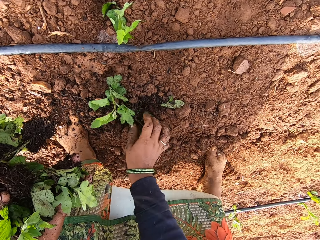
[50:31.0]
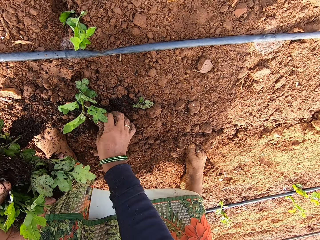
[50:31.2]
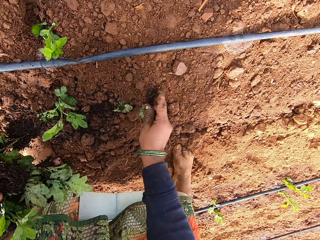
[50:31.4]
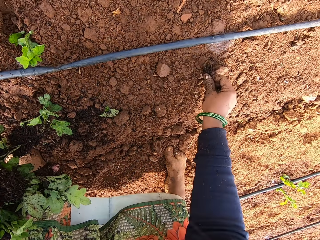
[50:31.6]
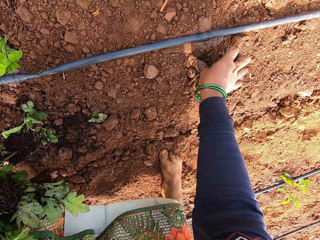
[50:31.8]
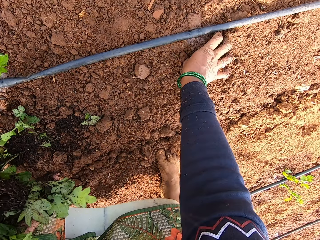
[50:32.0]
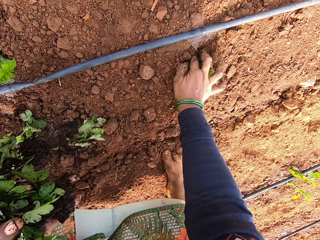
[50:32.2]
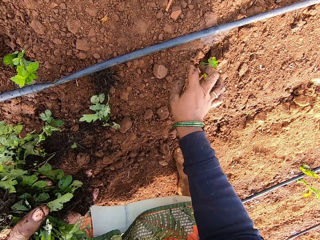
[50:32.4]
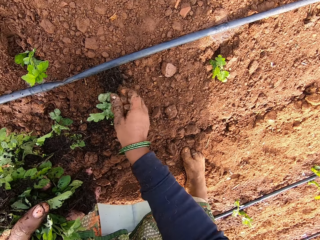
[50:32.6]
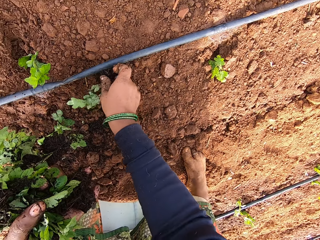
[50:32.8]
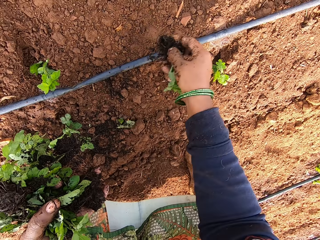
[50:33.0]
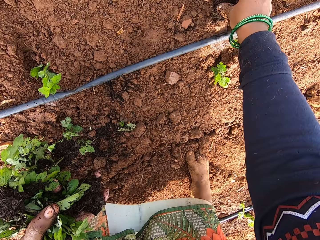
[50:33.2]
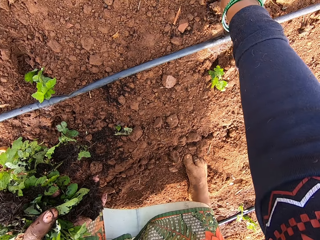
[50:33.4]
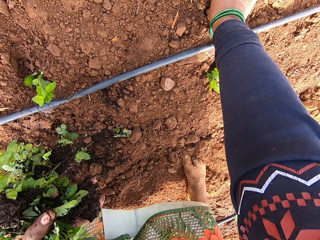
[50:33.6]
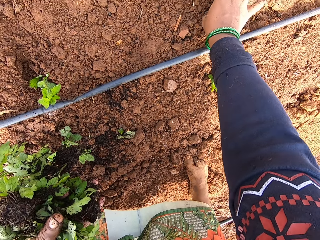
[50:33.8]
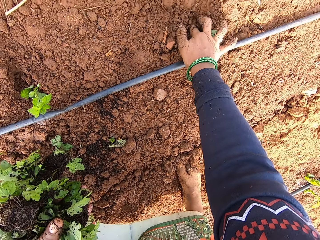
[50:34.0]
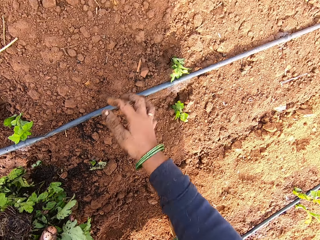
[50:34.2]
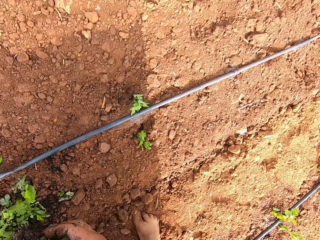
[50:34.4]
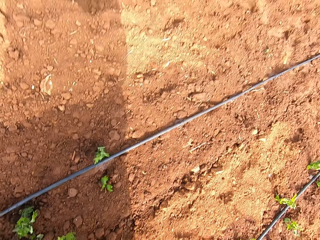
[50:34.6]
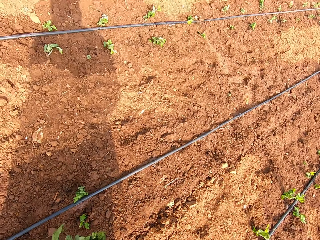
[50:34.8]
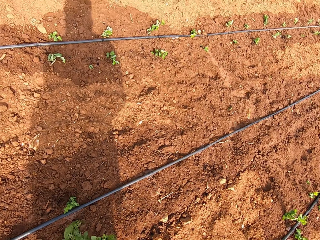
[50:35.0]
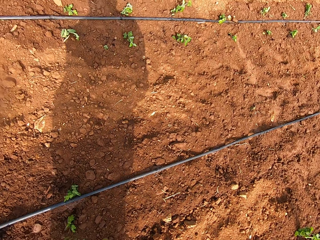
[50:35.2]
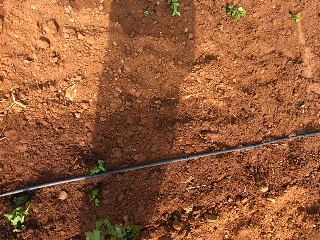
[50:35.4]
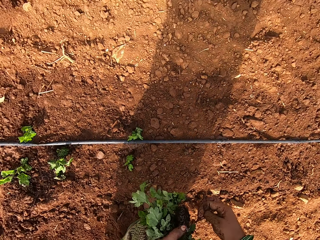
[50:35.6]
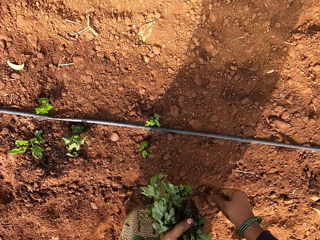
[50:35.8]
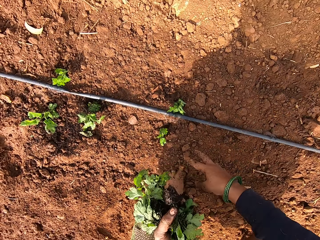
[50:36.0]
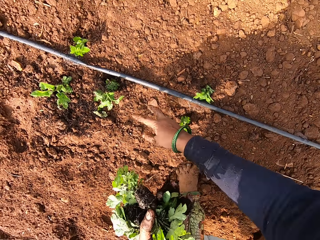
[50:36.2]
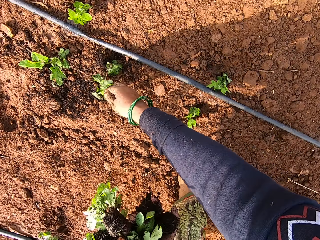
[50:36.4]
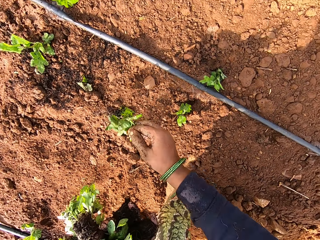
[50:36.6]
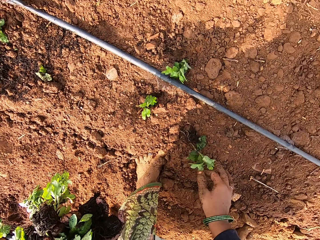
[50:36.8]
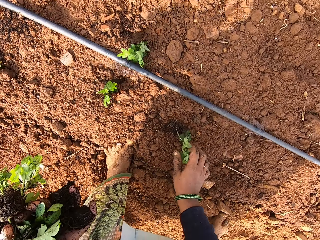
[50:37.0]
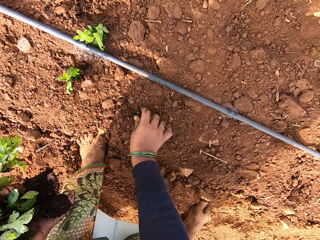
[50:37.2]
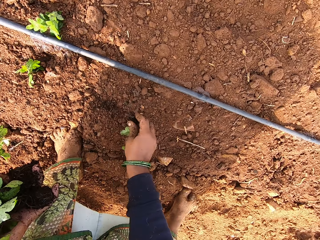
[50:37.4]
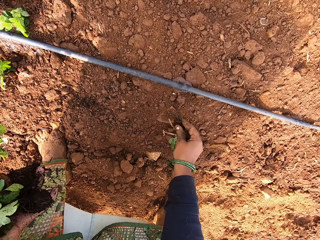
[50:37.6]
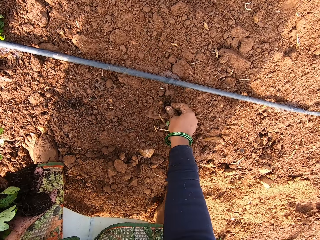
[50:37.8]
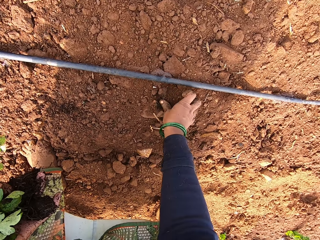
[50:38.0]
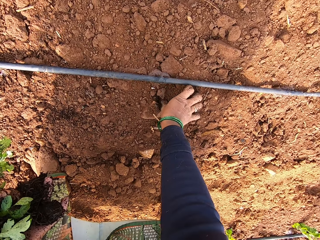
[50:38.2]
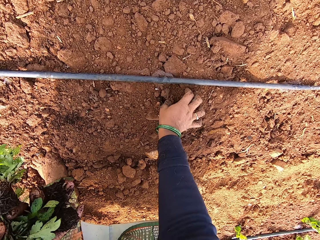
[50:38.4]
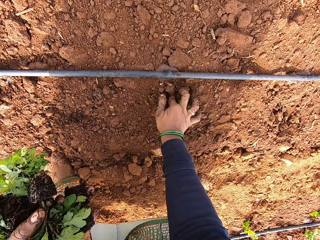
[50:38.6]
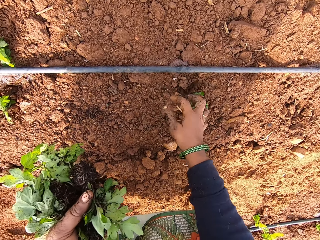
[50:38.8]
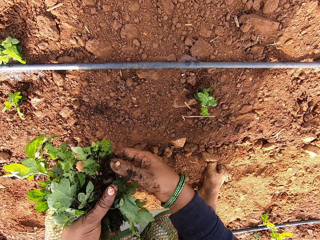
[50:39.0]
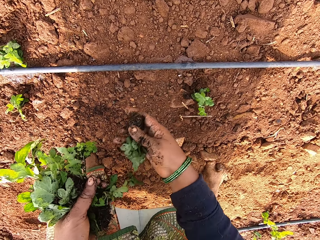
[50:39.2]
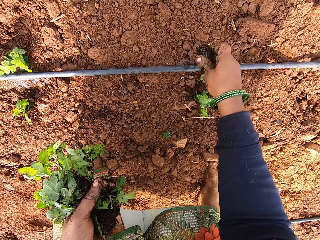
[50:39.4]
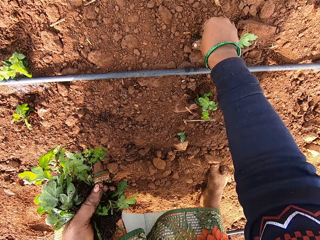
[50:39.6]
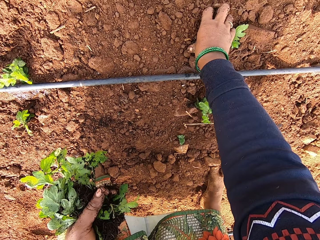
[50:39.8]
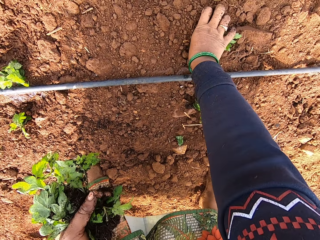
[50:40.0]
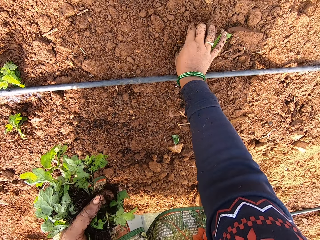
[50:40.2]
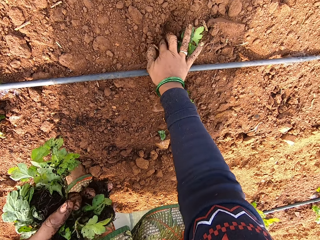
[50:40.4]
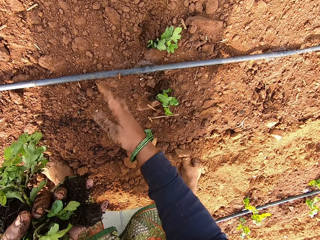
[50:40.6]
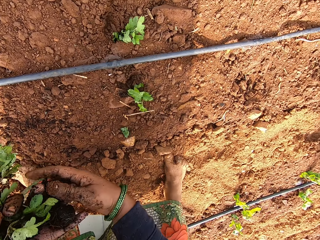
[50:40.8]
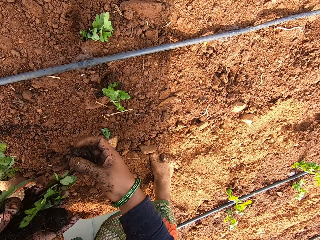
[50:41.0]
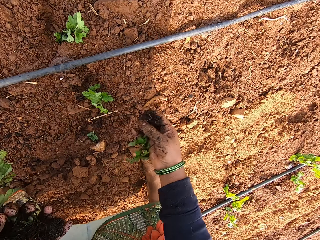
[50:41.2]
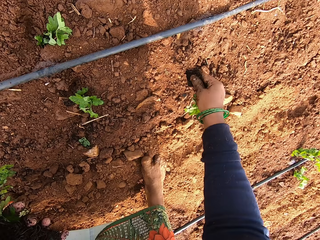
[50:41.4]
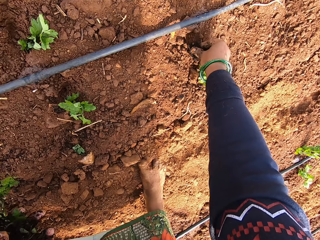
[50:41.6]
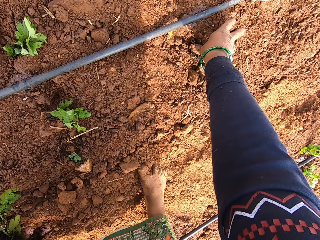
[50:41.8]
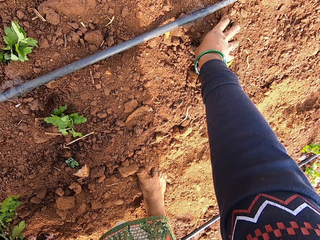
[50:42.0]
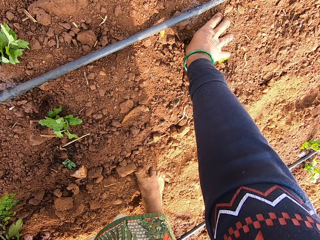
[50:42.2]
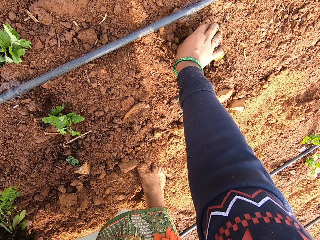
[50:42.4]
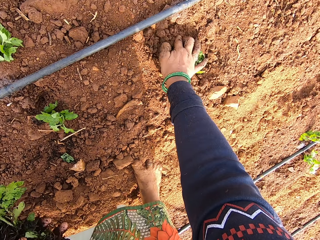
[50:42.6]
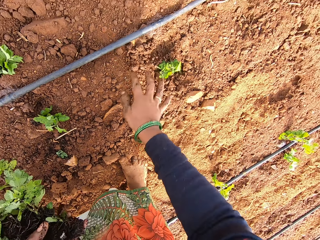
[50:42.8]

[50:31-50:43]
The camera wearer takes the seedling. They plant the seedling in the ground. They take the seedling. They plant the seedling in the ground. They take the seedling. They plant the seedling in the ground. They take the seedling. They plant the seedling in the ground.

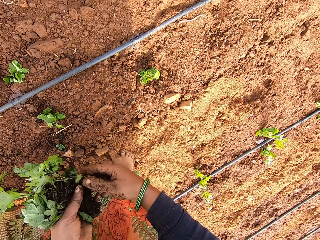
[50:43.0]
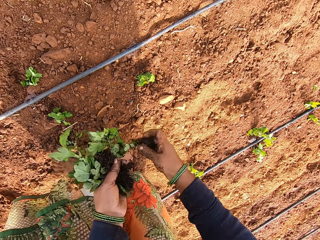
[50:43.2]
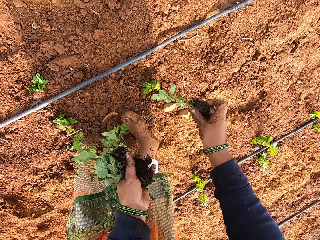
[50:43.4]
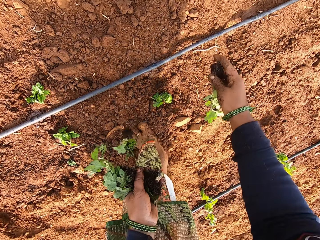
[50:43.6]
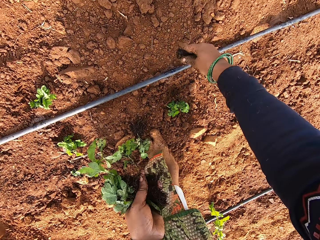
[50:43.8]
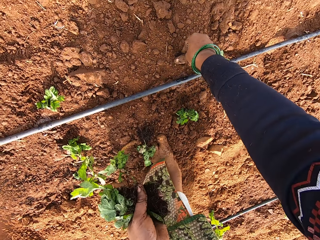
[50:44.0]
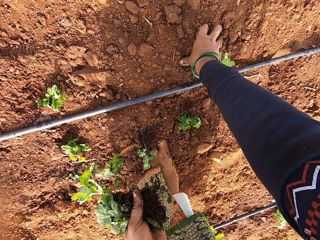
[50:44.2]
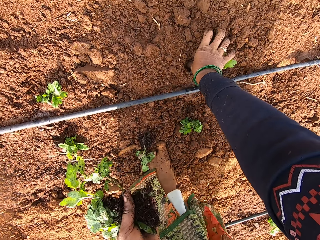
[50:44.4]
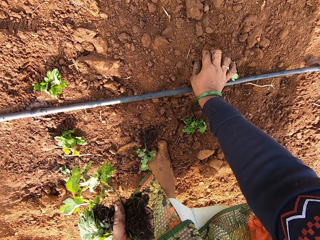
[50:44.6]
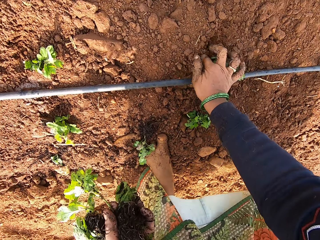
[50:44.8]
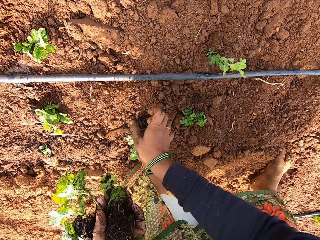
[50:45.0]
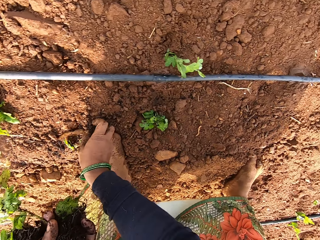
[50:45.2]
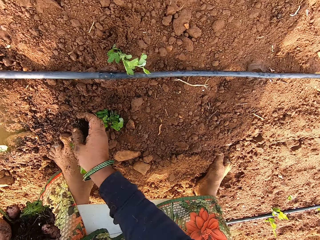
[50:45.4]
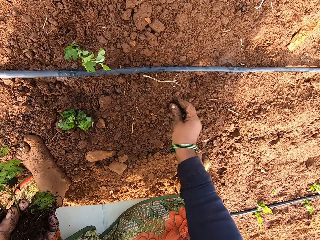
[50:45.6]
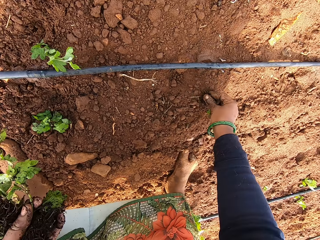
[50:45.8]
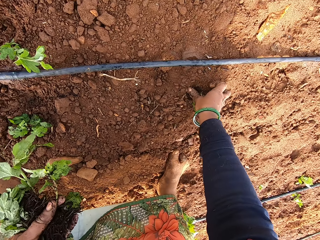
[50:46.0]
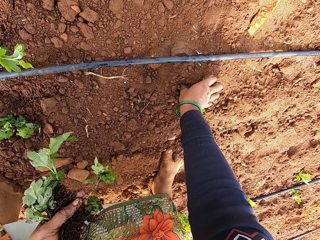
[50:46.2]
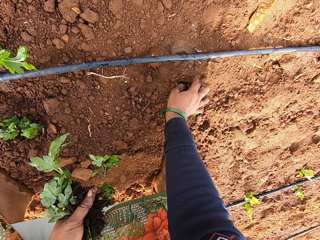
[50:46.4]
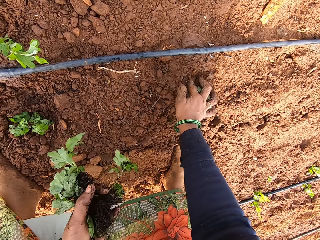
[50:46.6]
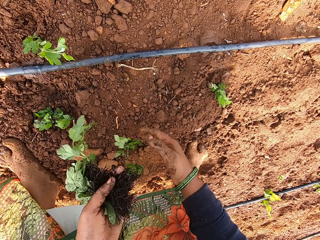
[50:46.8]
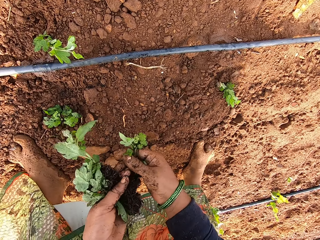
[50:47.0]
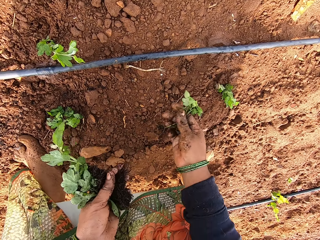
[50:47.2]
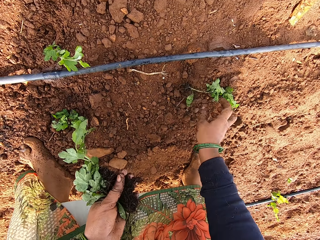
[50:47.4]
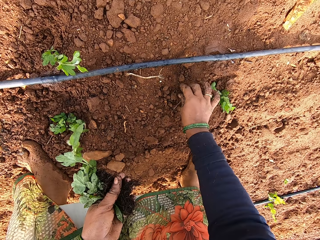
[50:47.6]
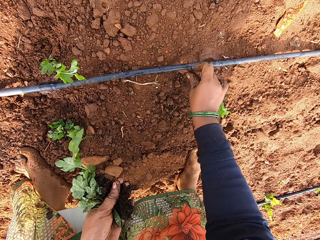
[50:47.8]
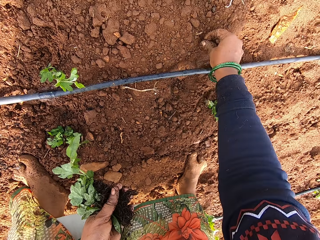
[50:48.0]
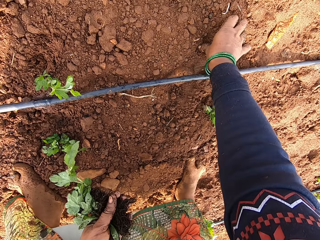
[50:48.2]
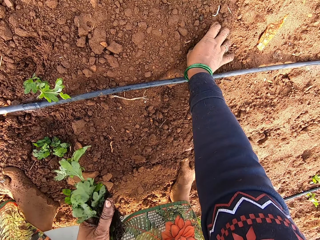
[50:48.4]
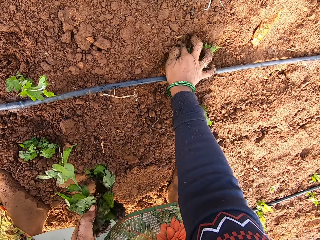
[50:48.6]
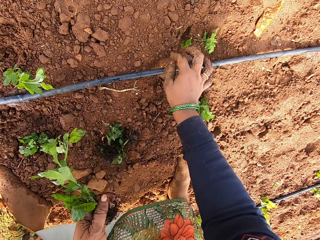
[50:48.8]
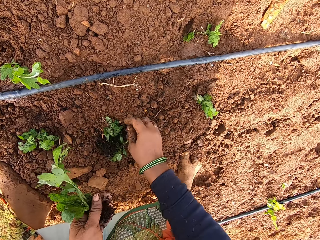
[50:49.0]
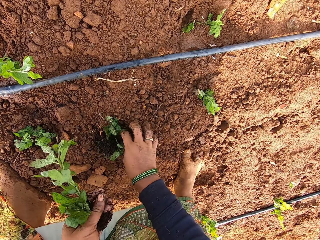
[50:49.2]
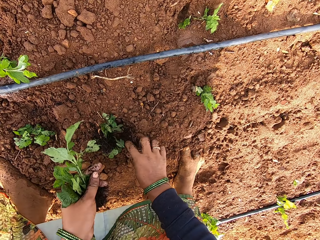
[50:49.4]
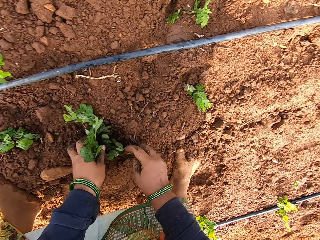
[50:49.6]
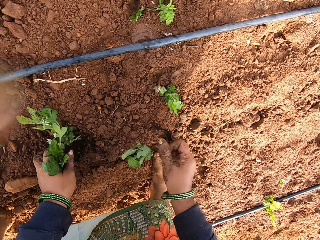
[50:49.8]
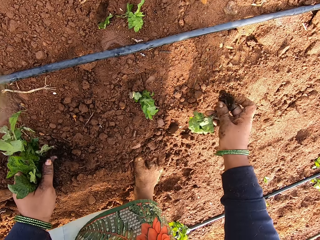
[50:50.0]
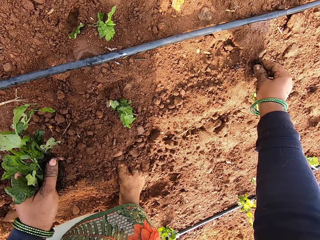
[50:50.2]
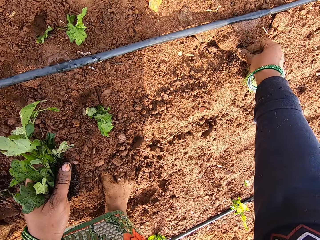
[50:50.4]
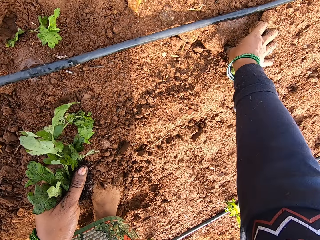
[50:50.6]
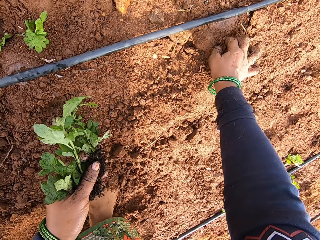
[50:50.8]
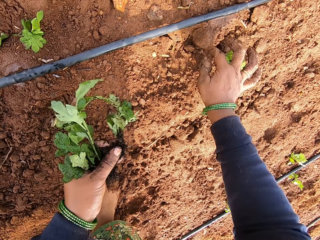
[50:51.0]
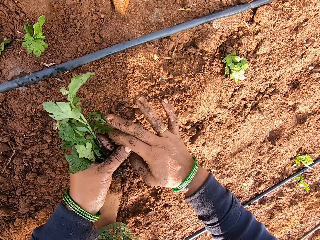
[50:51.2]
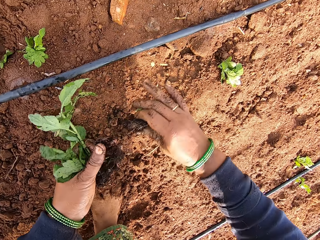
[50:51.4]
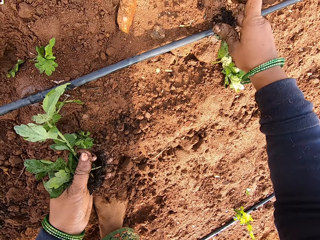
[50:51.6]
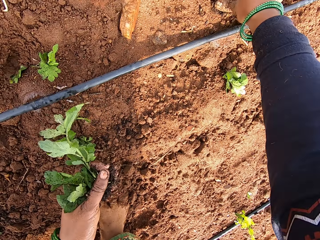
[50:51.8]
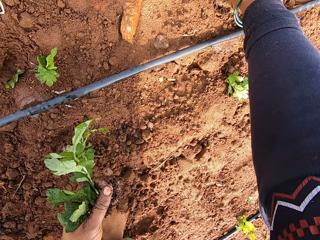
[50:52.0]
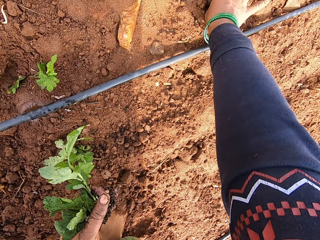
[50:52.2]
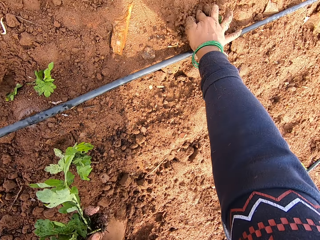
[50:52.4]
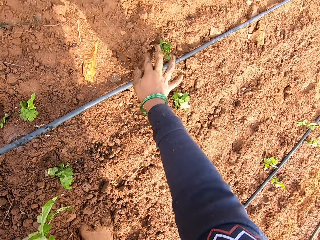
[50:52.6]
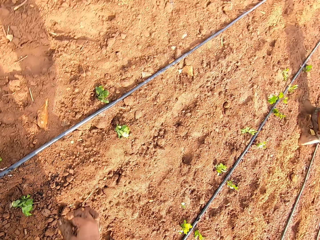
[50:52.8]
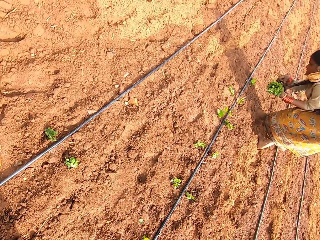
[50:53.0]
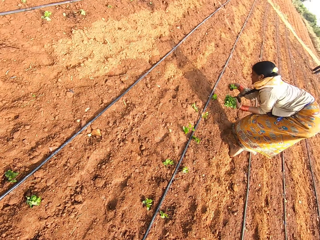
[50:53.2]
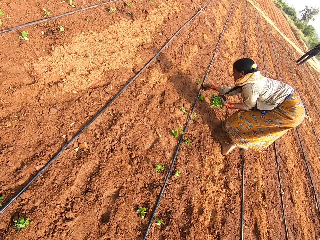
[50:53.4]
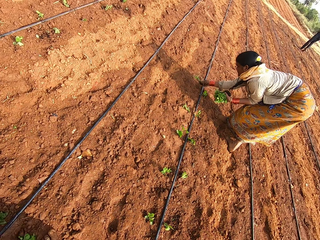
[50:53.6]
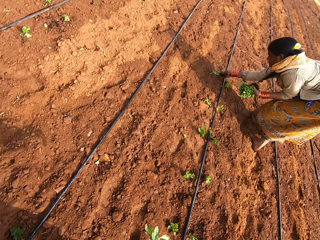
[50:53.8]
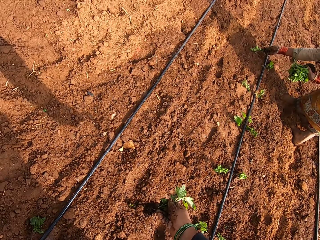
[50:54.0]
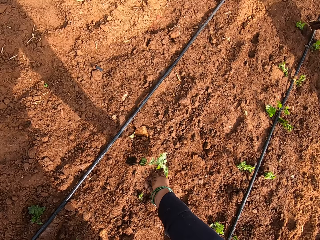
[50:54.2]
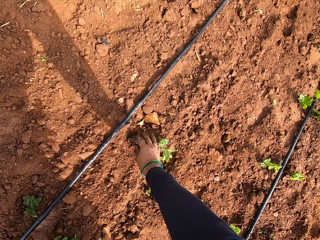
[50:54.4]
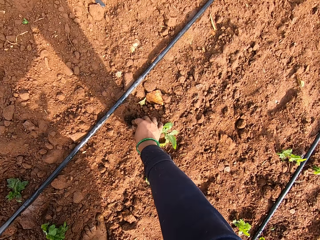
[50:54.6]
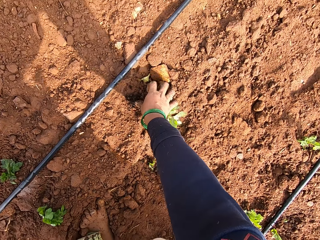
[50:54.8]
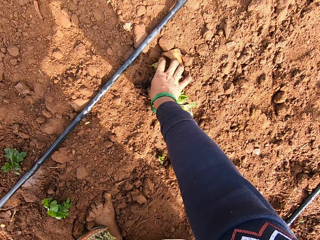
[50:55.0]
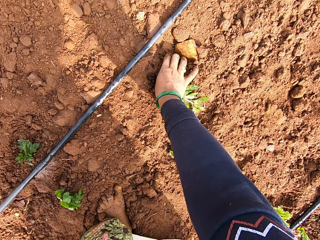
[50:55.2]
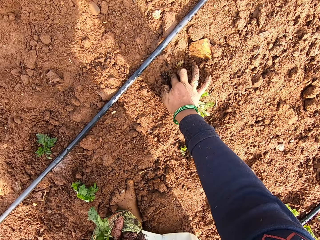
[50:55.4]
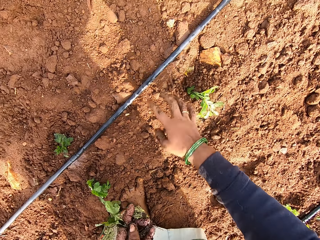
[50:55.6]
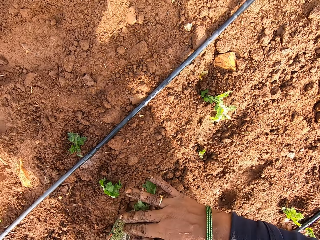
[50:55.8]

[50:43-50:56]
The camera wearer takes the seedling. They plant the seedling in the ground. They take the seedling. They plant the seedling in the ground. They take the seedling. They plant the seedling in the ground. They take the seedling. They plant the seedling in the ground. They take the seedling. They plant the seedling in the ground. A woman plants some seedlings from her left hand in the ground with her right hand. The camera wearer walks around. They plant the seedling in the ground.
